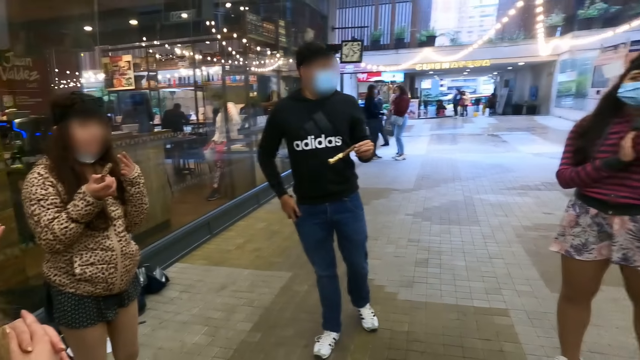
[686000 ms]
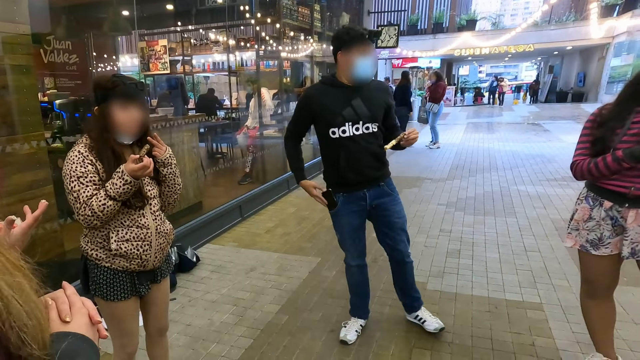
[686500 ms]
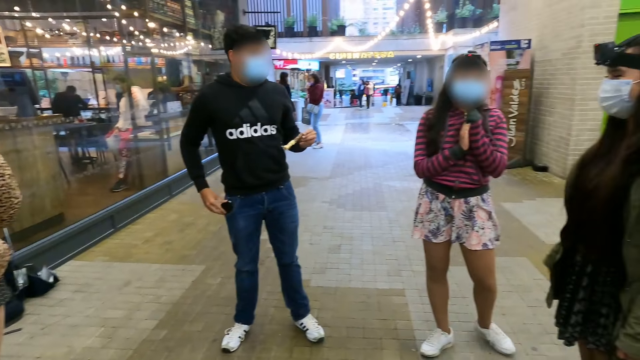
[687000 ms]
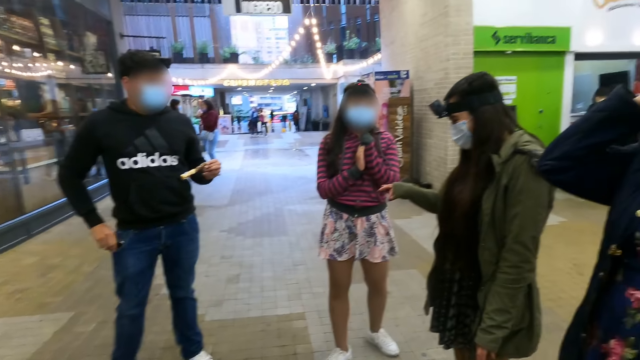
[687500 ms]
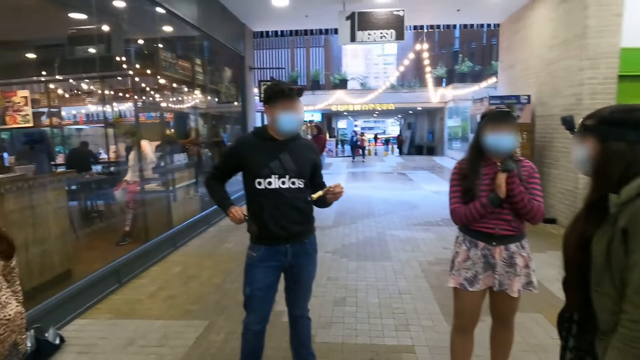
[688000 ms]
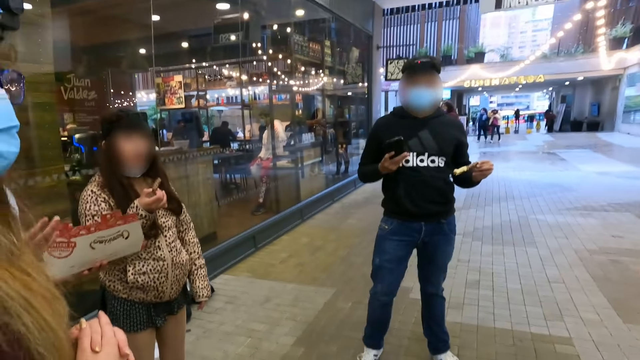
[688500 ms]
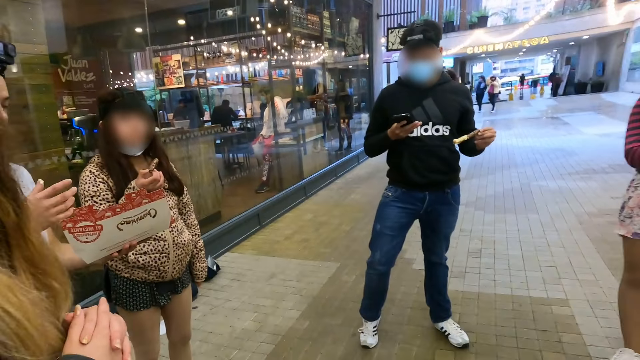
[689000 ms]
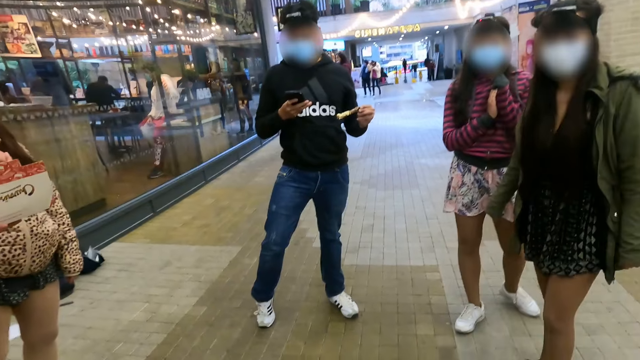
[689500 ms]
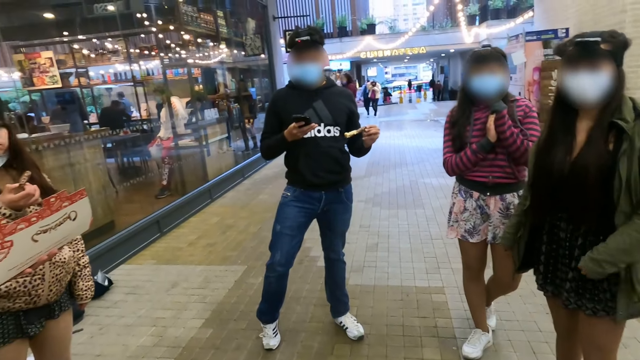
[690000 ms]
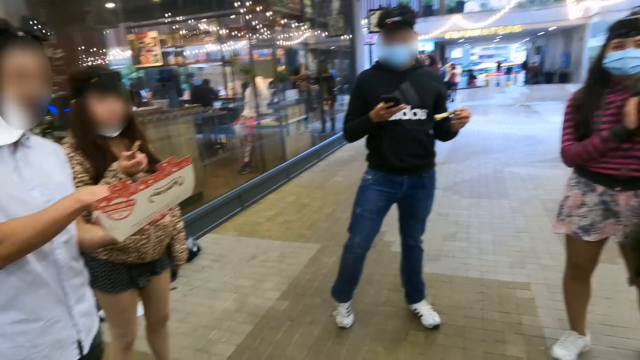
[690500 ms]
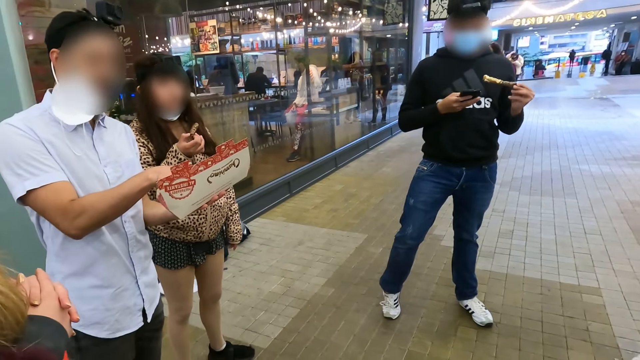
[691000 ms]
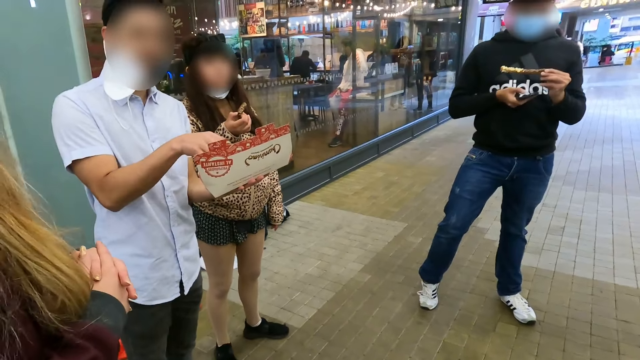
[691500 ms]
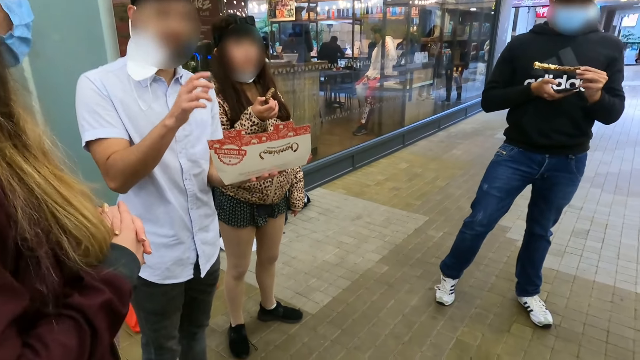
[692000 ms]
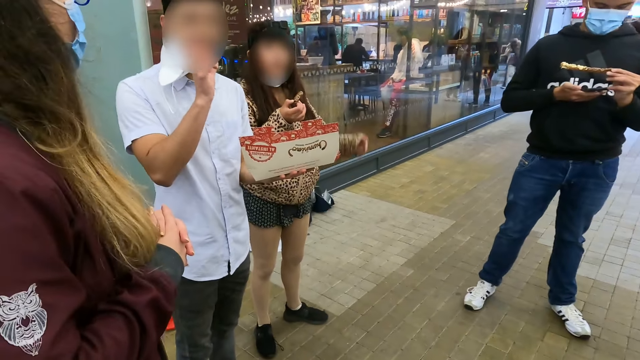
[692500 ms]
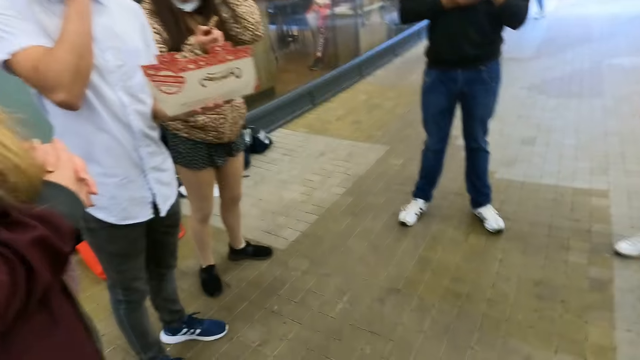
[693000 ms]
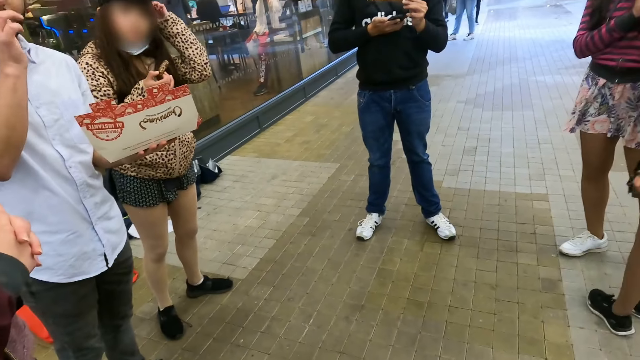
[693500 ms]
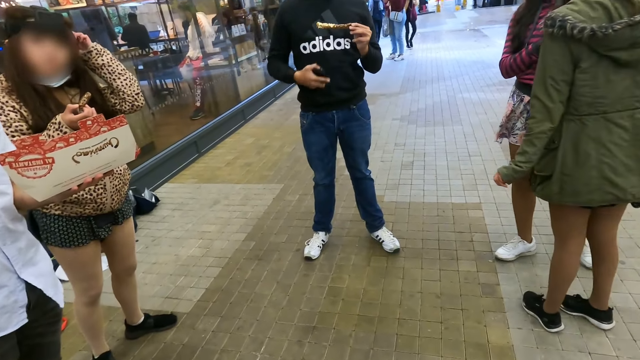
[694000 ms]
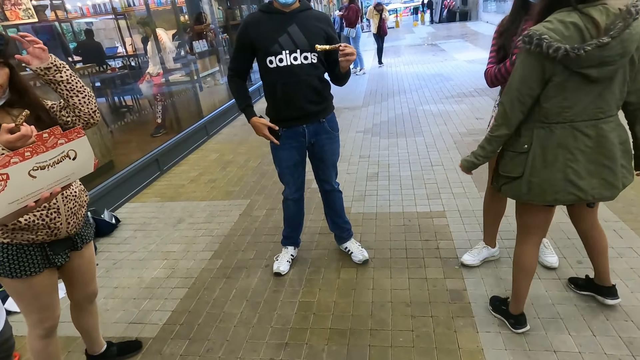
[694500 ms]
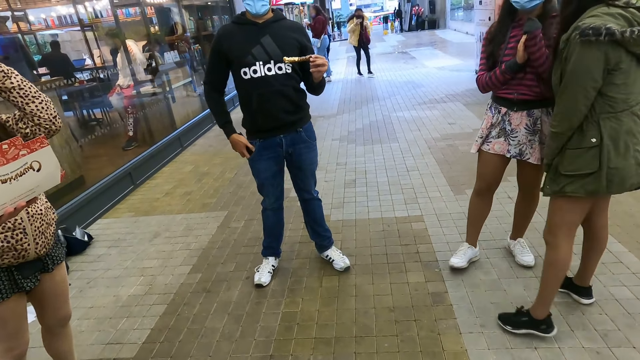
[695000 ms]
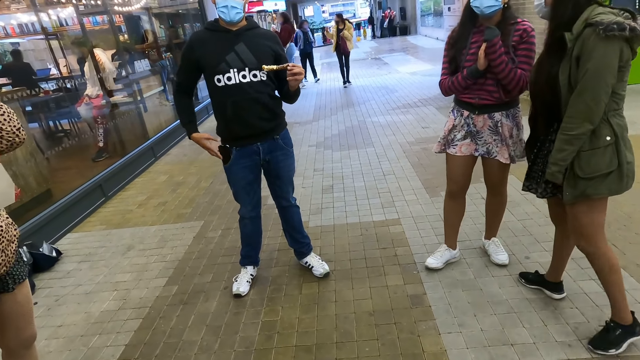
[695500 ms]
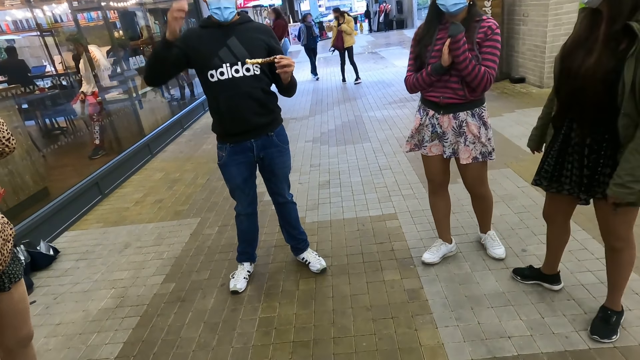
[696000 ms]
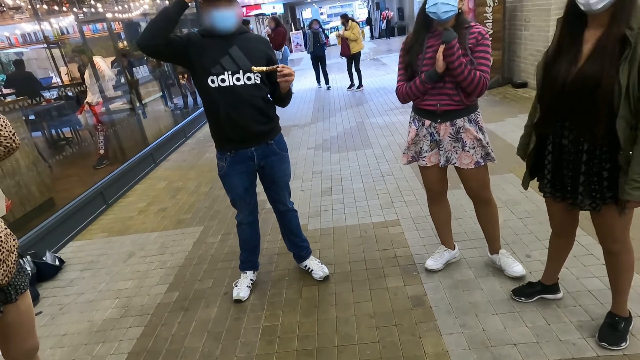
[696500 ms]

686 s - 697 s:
A person puts a phone on. Another person raises a hand. A third person steps. The second person puts the hand down. The first person scrolls the phone. A fourth person puts a hand down. A fifth person licks fingers. The third person touches the head. The first person puts the phone on the pocket. The second person walks.

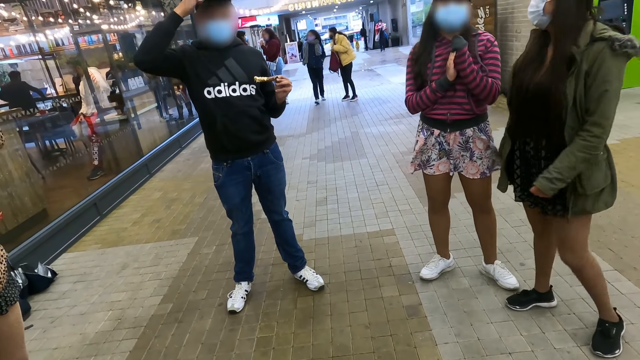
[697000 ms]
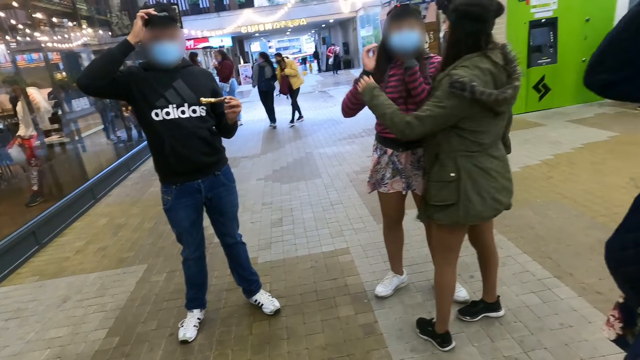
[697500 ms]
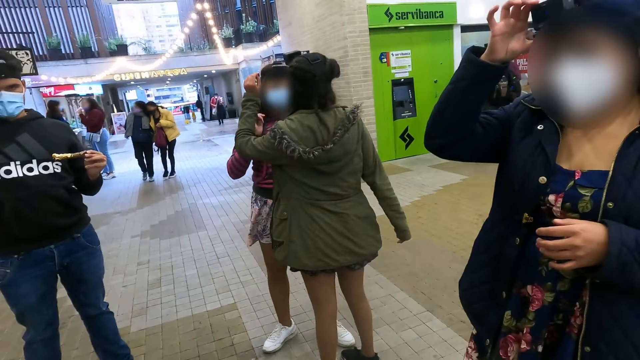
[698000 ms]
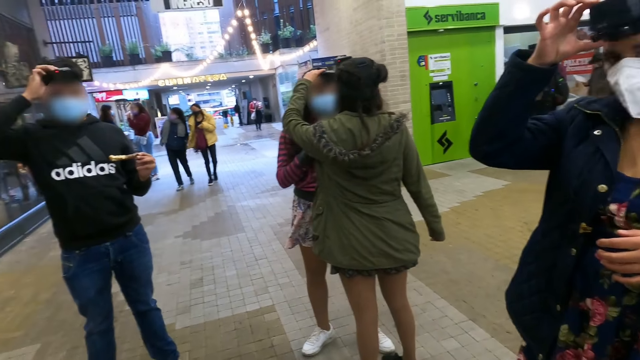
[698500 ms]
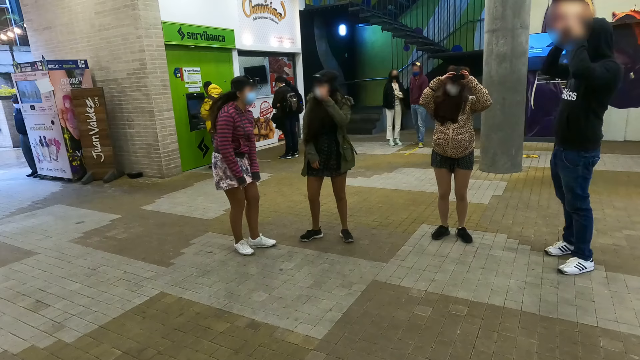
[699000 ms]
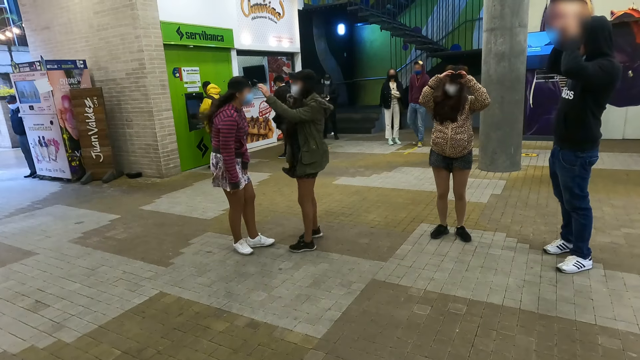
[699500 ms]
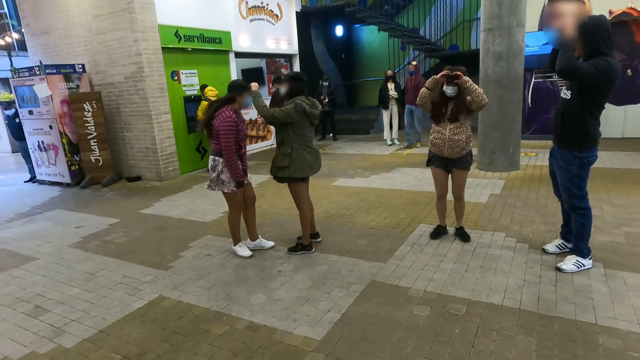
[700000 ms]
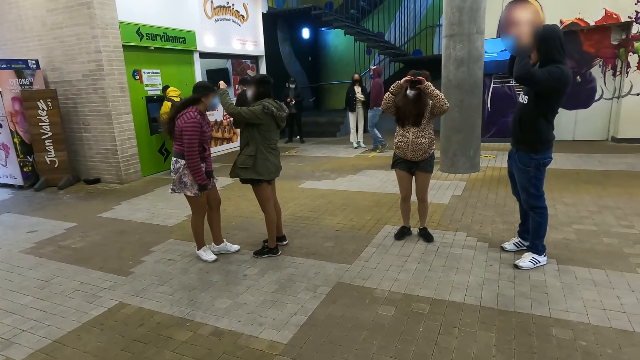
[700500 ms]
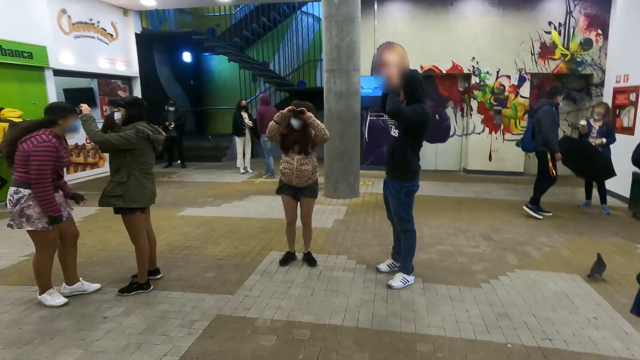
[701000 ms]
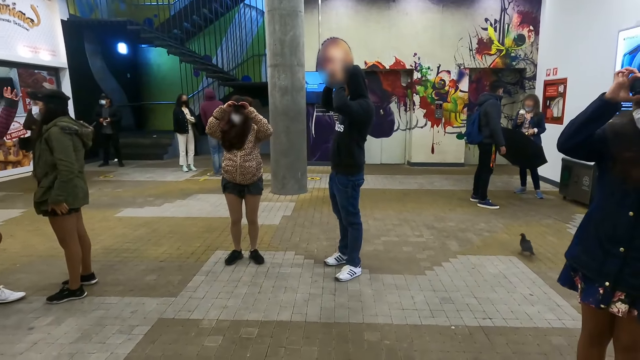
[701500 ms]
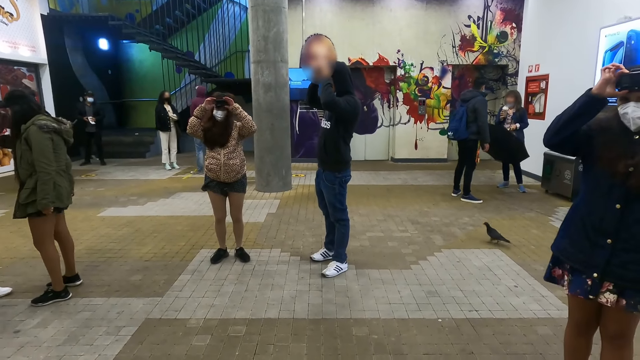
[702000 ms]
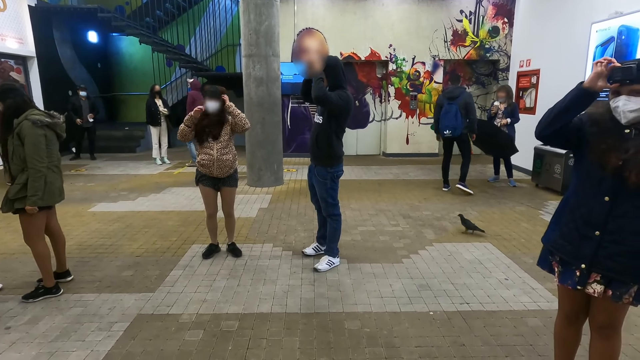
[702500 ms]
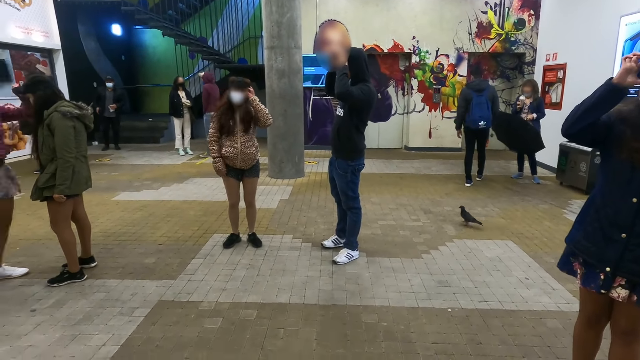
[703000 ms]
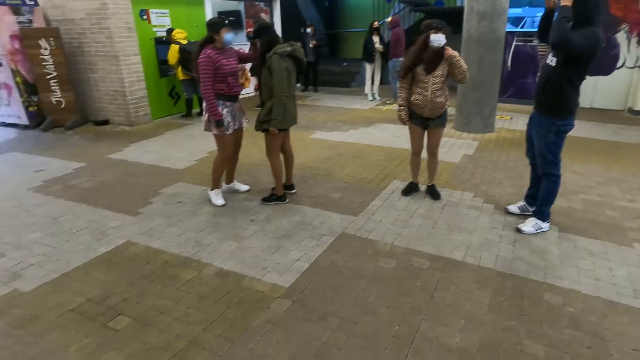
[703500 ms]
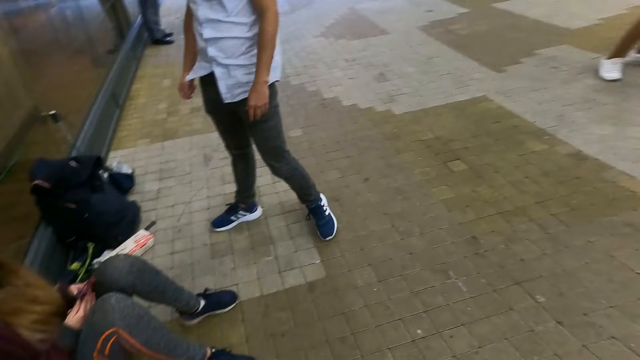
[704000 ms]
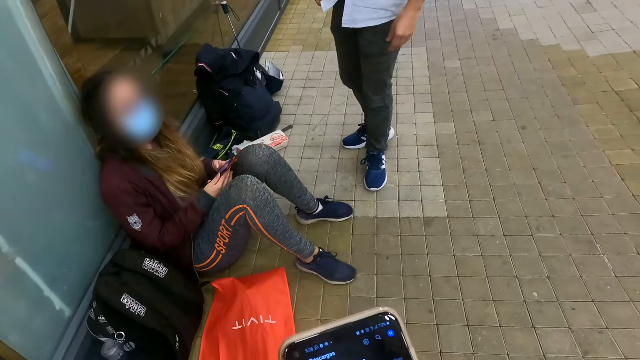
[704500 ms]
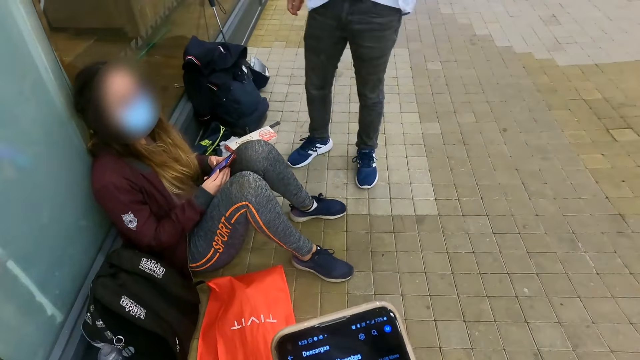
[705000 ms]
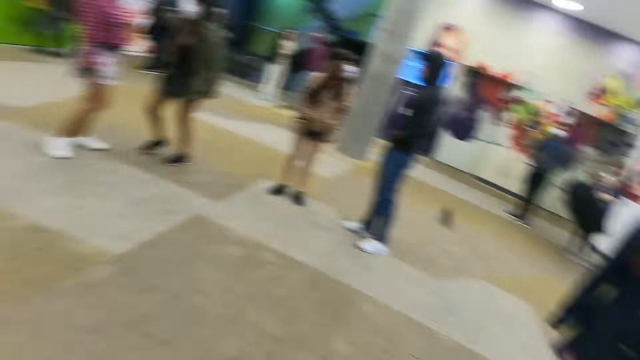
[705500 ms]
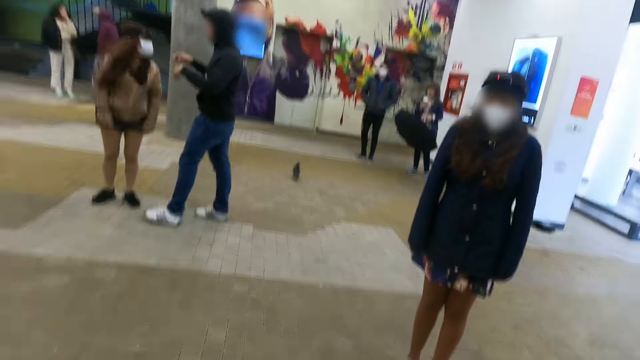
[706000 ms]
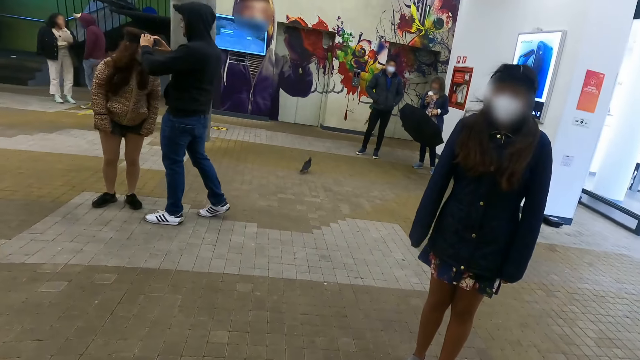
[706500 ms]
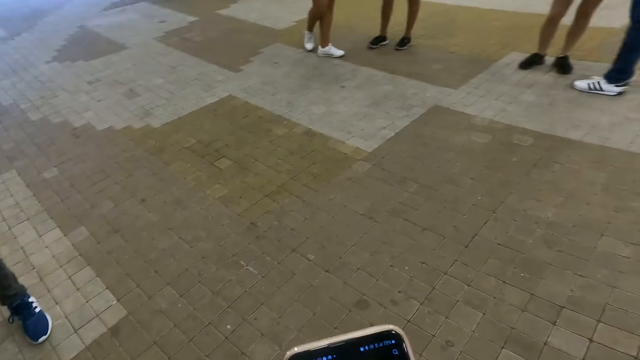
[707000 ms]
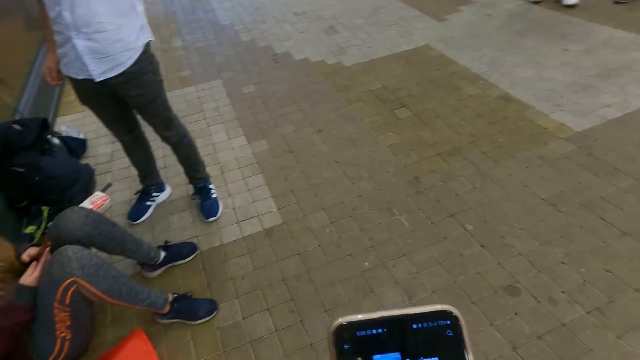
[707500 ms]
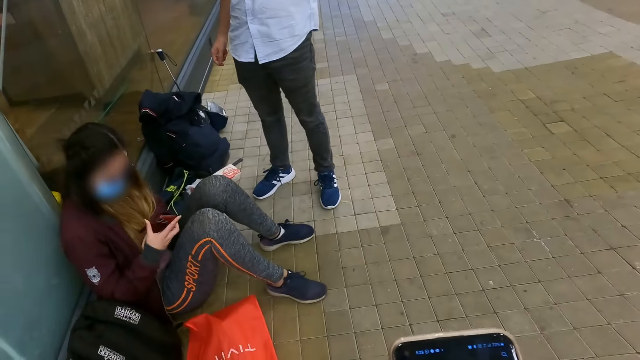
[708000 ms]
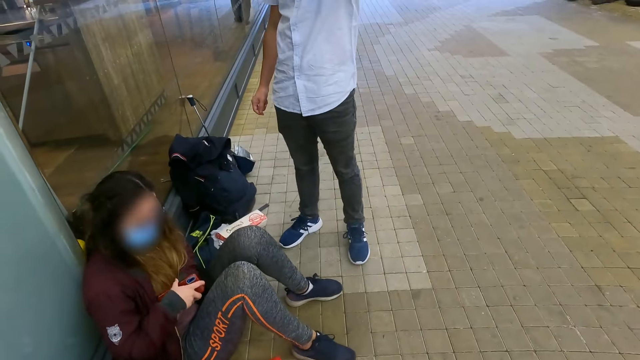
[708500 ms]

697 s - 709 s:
A person fixes a camera. Another person touches the head. A third person fixes the camera. A fourth person bends. The fourth person fixes the camera. A fifth person sits down. The camera wearer scrolls the phone.
